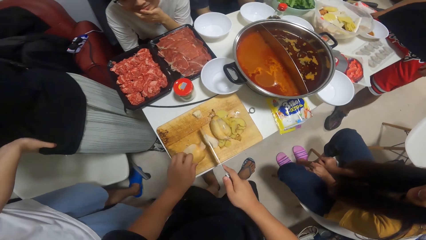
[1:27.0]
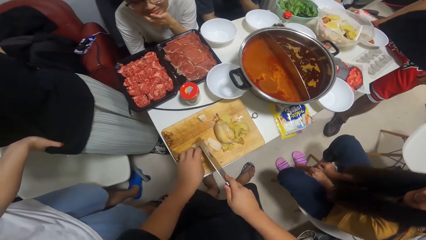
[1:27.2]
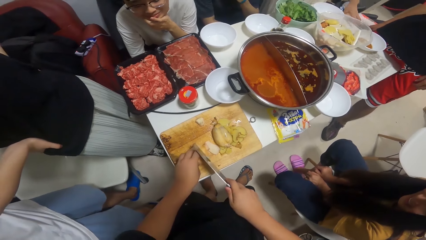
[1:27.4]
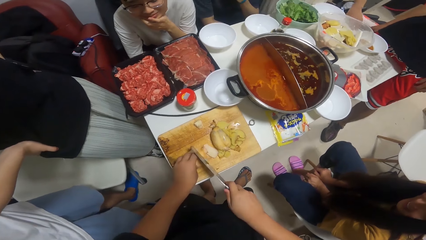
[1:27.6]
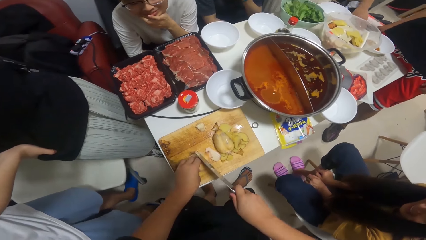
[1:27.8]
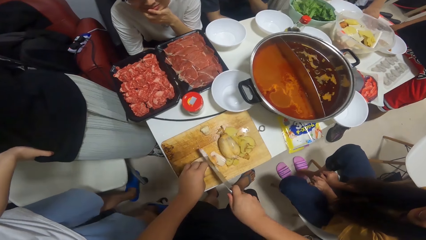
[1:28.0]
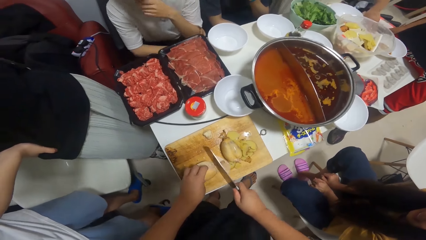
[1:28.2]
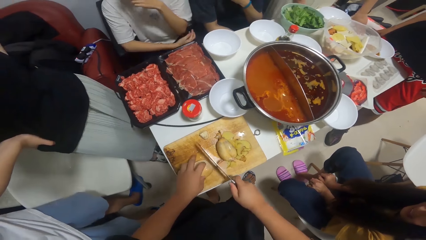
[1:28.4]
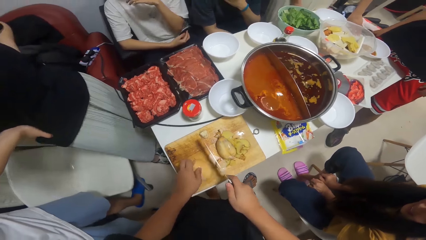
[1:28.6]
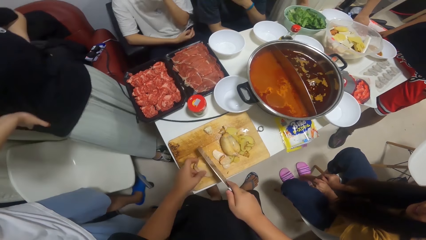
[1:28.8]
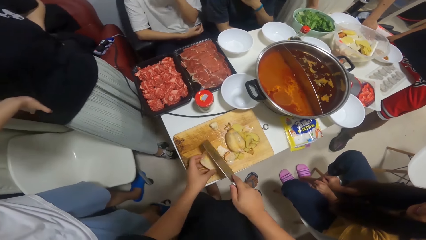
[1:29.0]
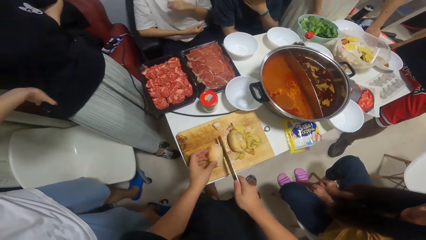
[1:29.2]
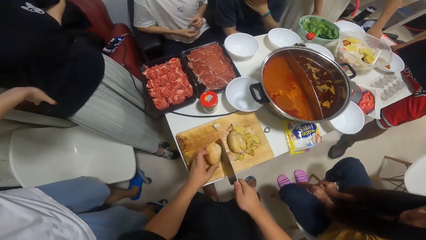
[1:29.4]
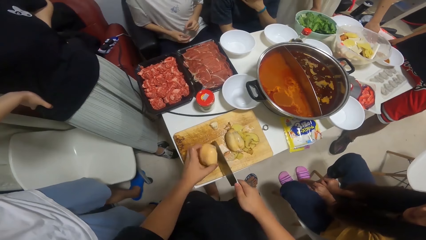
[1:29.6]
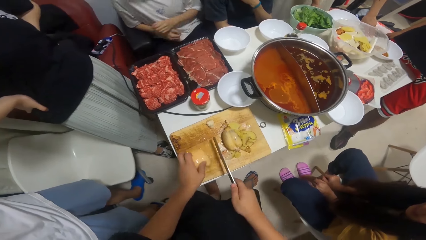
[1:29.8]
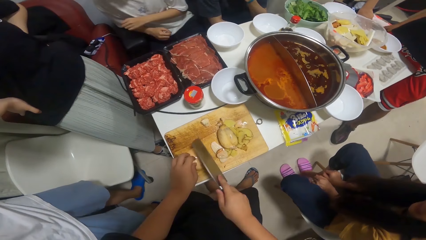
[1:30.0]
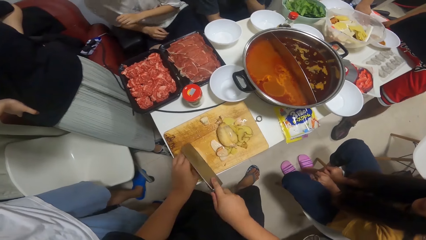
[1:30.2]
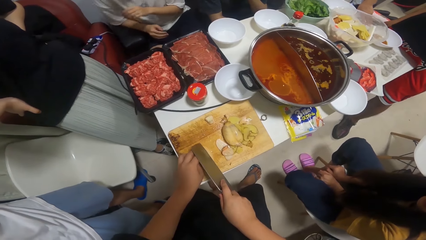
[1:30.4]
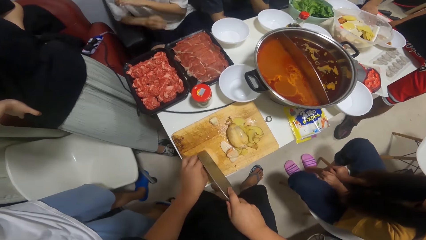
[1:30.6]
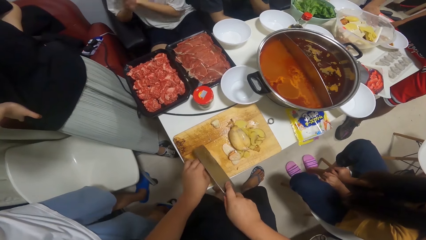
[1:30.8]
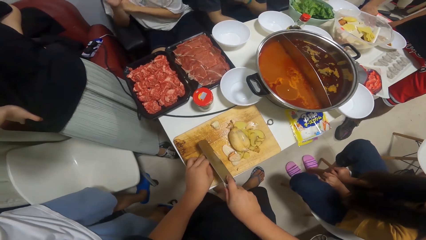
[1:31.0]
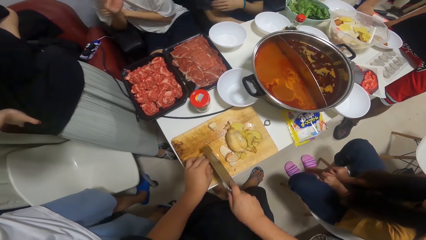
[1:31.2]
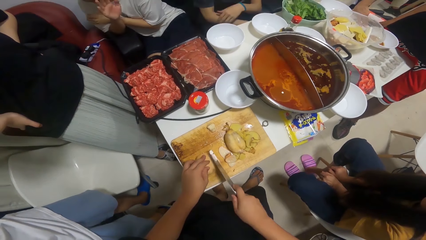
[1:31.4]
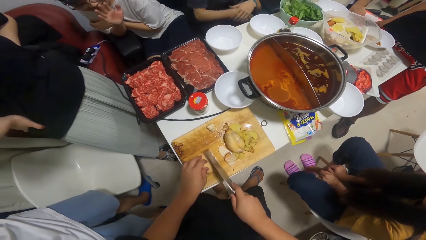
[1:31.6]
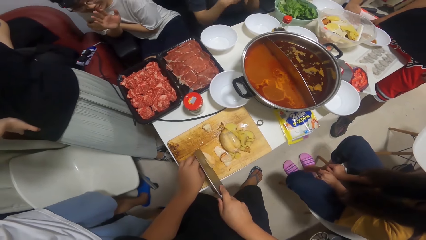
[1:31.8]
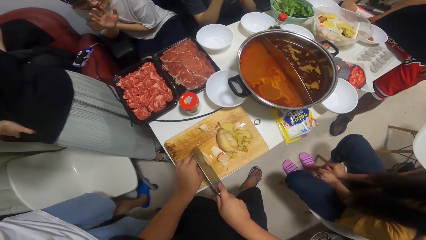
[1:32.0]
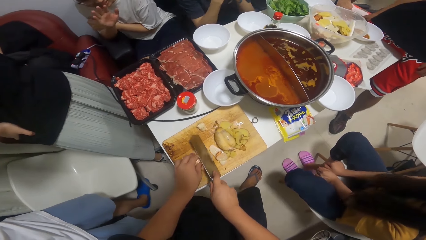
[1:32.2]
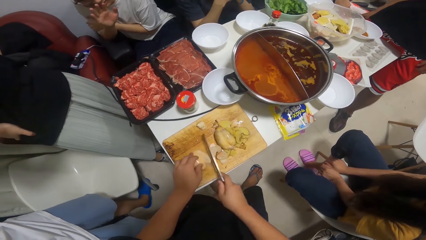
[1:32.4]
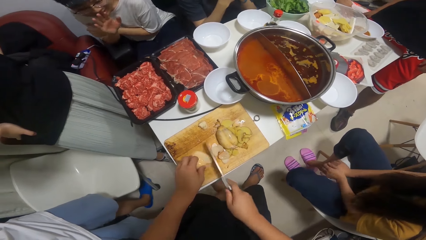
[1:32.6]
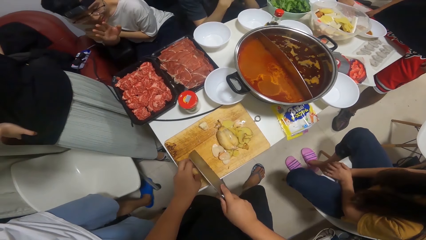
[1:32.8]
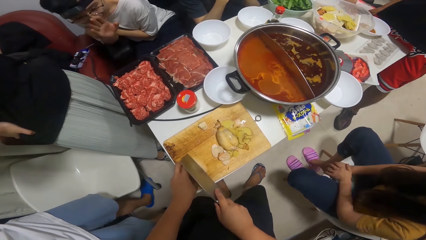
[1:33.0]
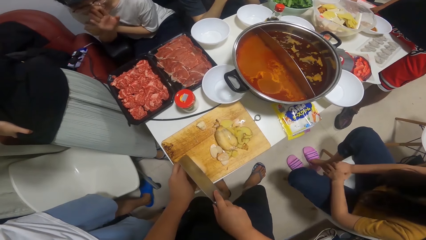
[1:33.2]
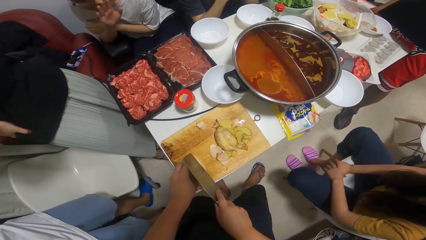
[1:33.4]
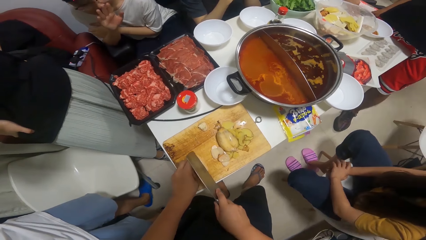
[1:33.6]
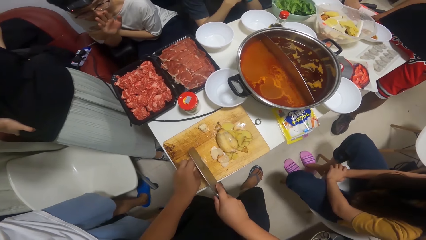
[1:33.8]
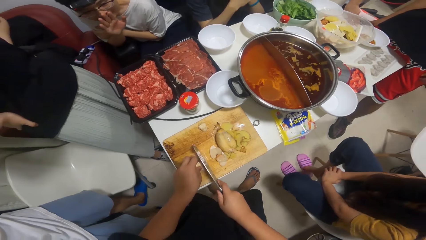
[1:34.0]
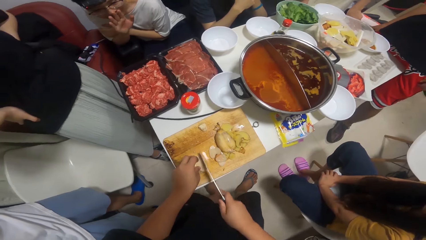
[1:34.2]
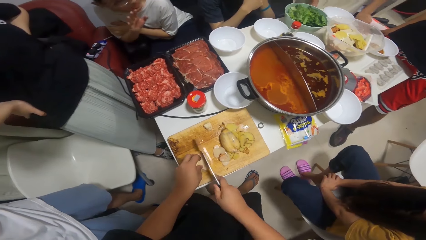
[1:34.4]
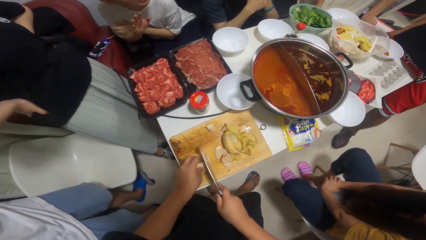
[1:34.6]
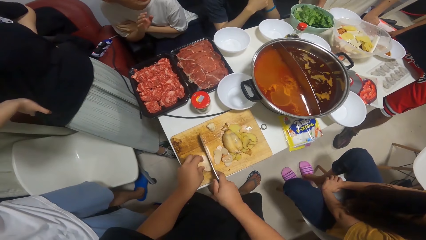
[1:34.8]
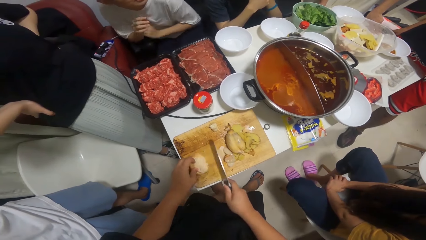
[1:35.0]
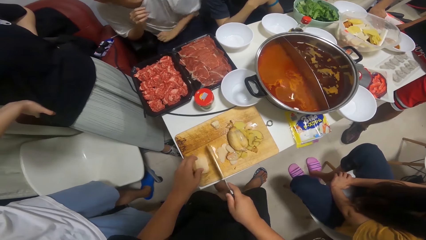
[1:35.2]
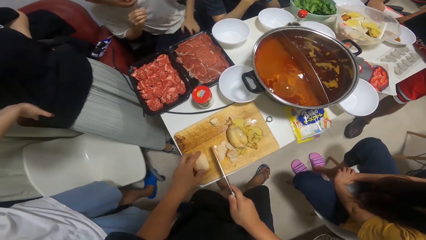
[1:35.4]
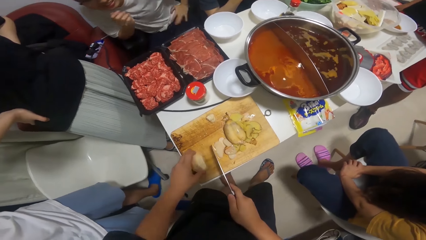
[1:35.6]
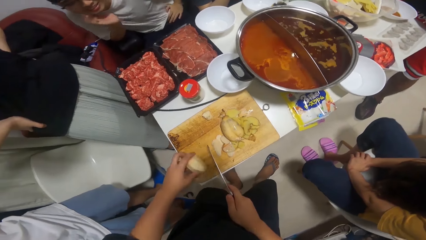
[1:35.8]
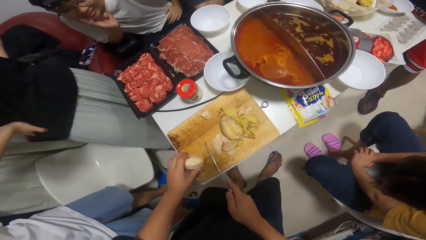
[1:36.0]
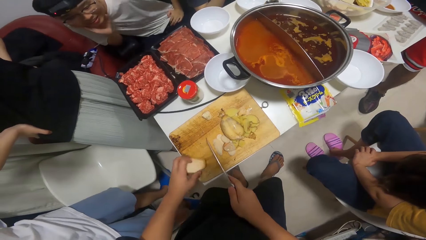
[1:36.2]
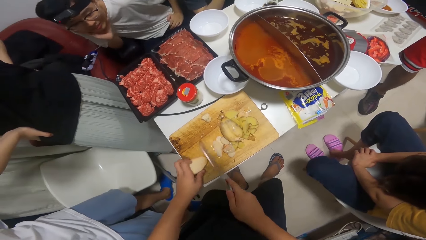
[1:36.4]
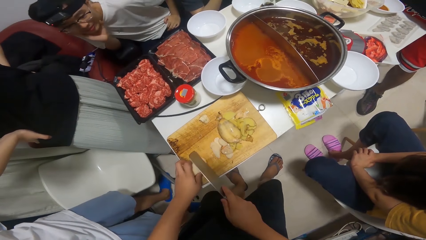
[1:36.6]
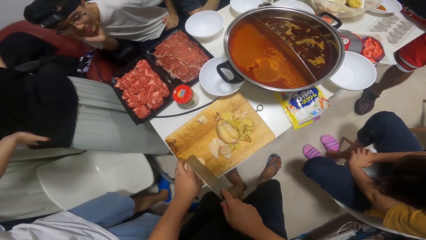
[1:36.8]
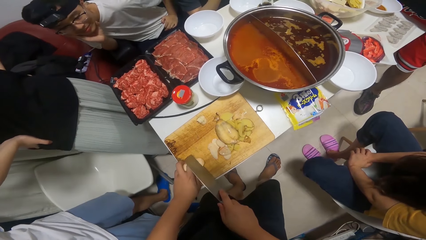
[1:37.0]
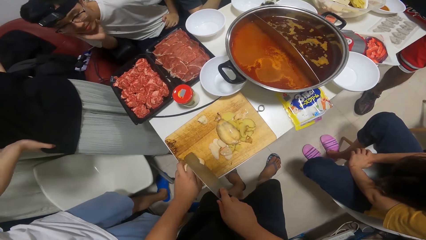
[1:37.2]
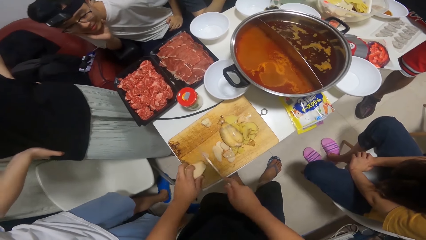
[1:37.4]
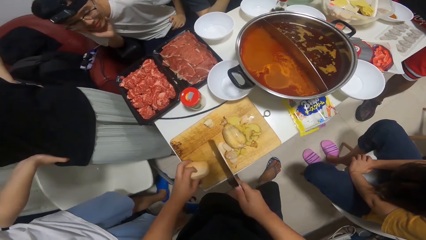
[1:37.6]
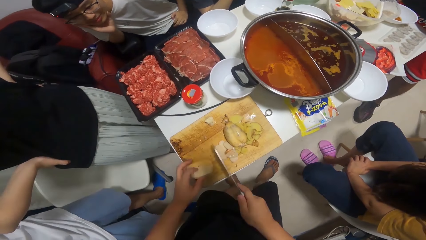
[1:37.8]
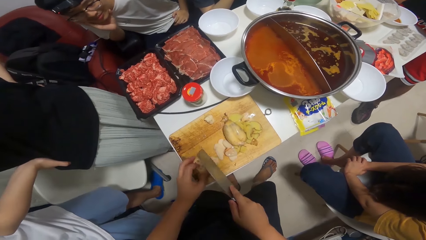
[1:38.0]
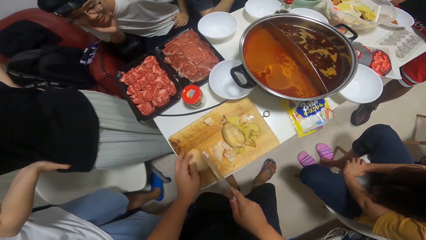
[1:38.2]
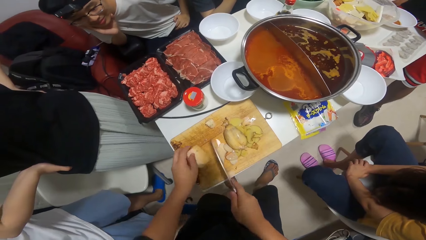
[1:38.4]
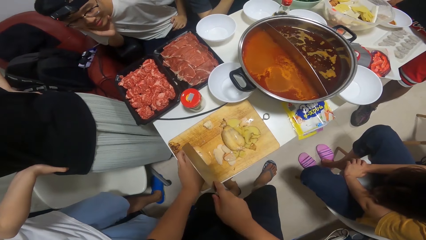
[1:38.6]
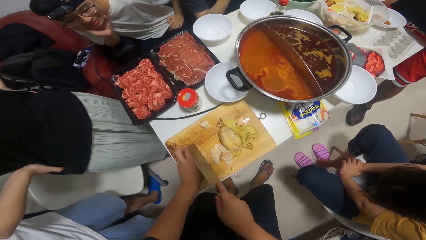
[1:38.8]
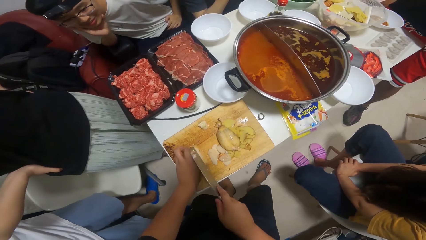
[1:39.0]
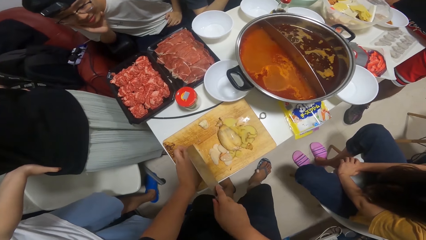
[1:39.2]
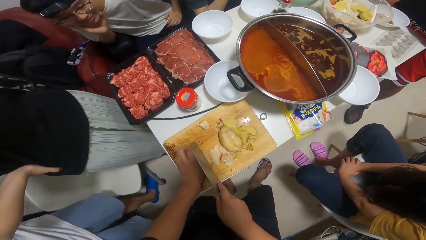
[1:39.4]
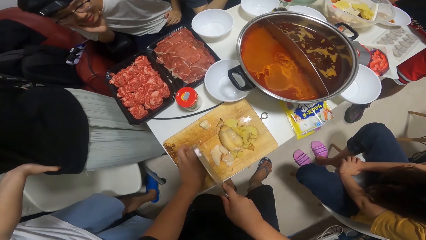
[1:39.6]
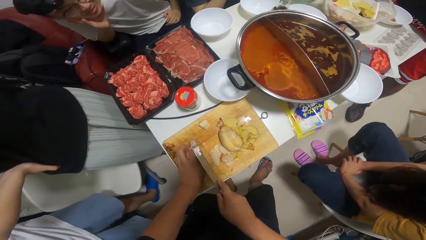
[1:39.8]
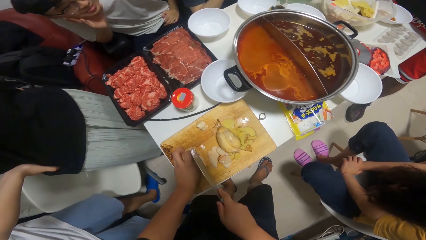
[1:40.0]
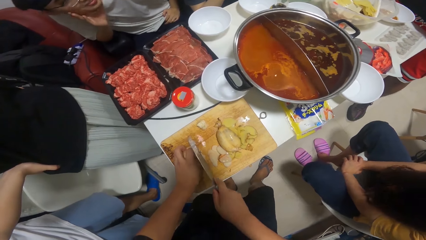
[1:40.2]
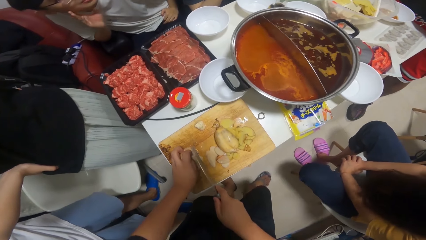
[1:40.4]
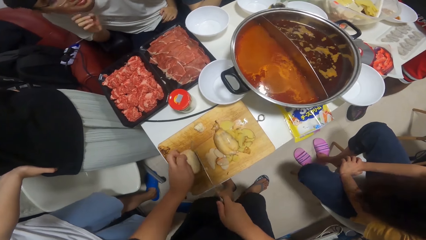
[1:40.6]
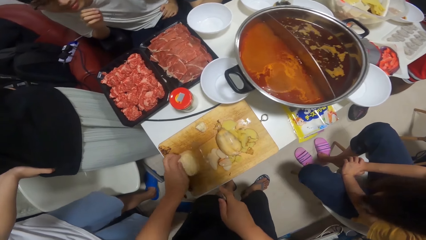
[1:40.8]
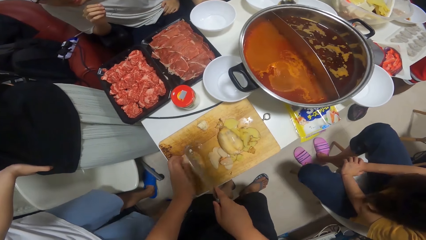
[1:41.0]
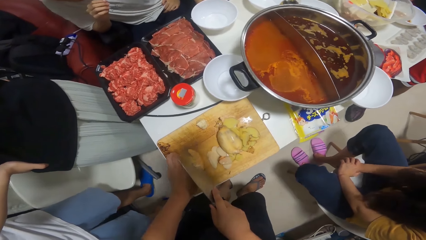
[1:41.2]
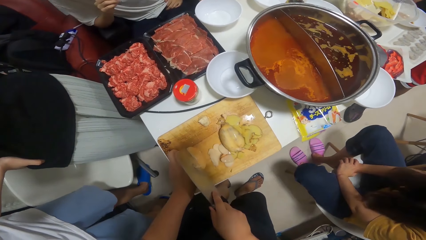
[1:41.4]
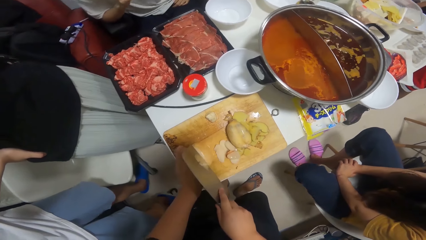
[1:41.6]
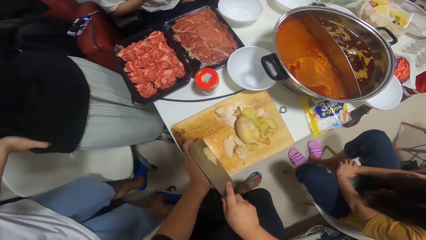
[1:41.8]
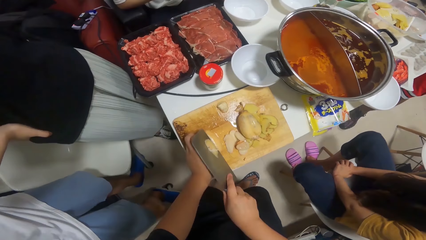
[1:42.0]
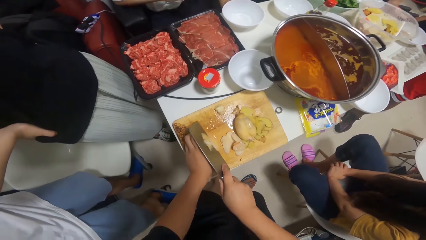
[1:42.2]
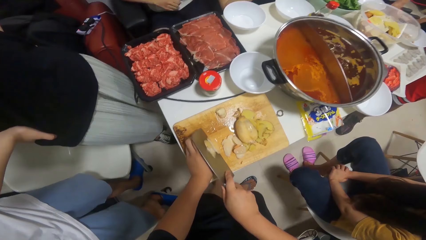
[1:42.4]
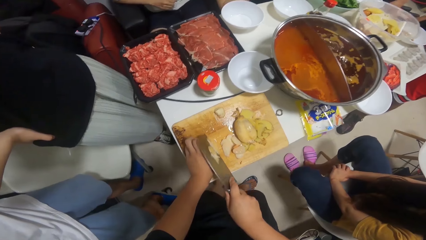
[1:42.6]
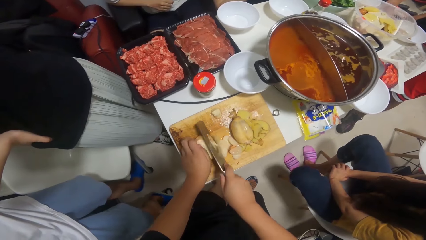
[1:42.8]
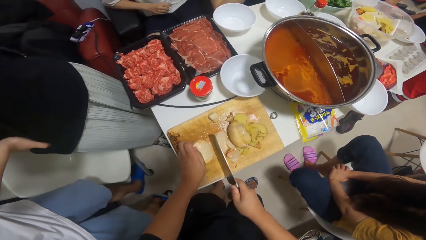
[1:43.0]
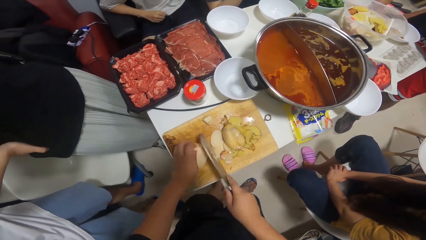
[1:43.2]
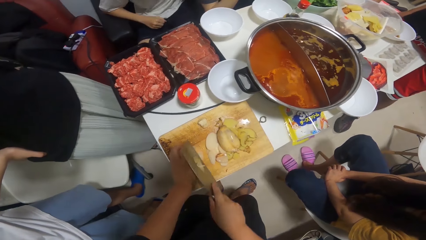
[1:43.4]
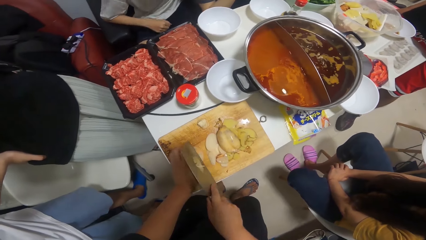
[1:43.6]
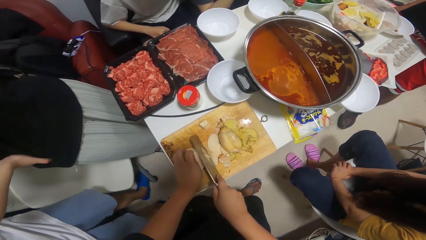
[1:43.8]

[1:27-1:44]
The man walks closer to the table.
